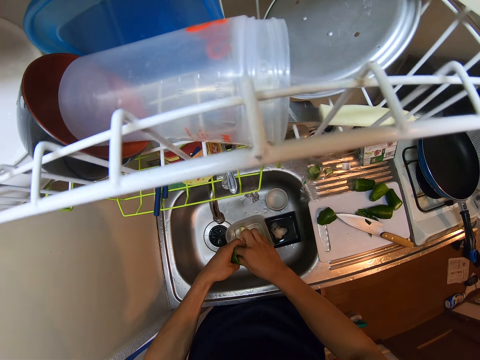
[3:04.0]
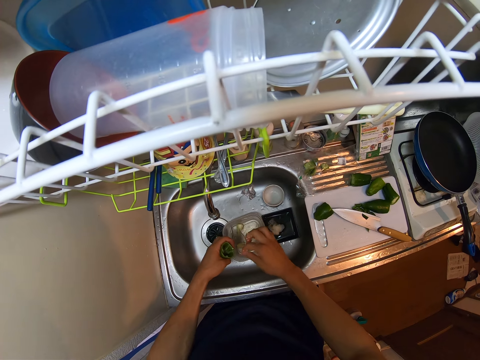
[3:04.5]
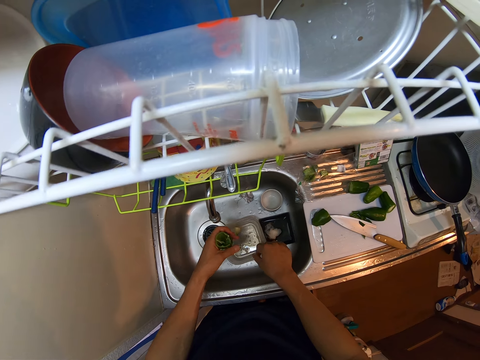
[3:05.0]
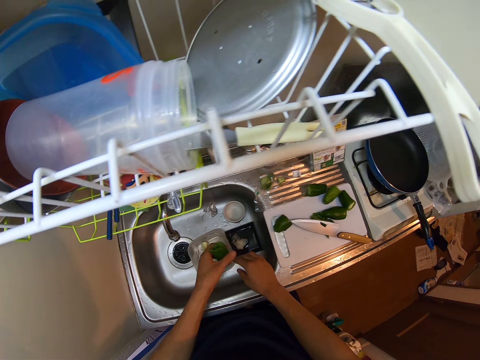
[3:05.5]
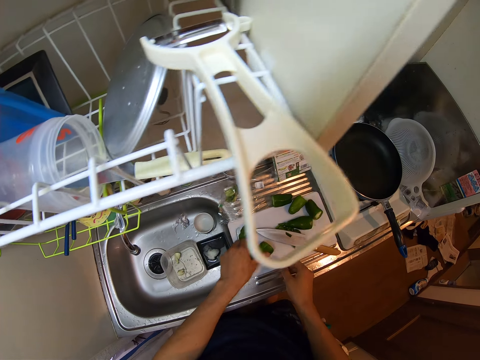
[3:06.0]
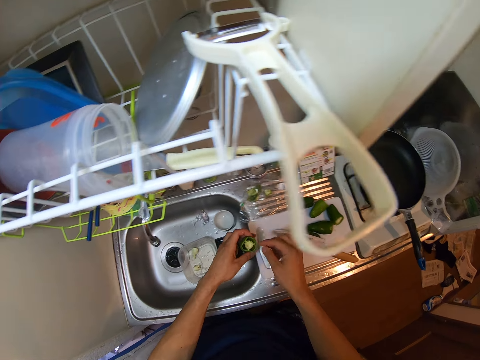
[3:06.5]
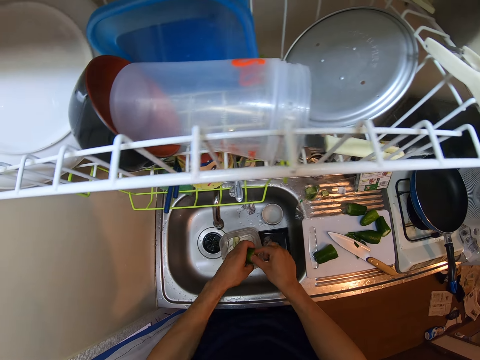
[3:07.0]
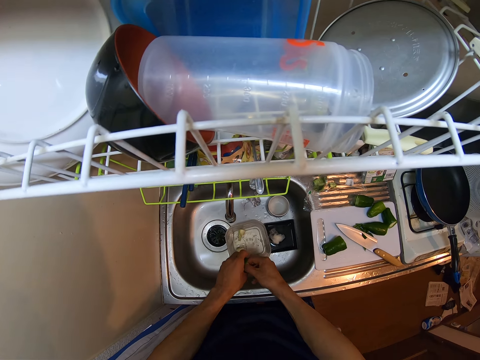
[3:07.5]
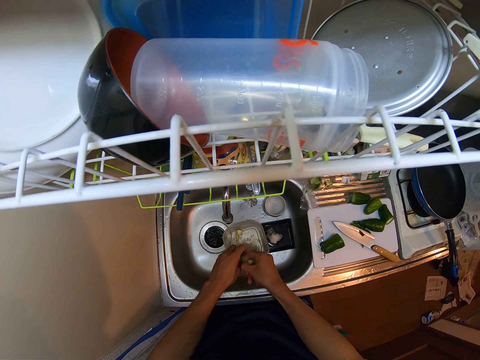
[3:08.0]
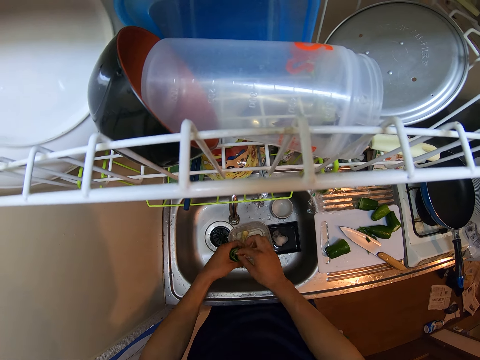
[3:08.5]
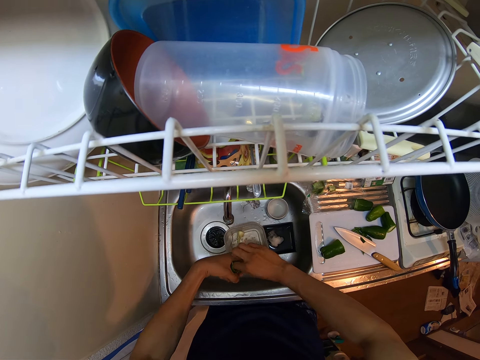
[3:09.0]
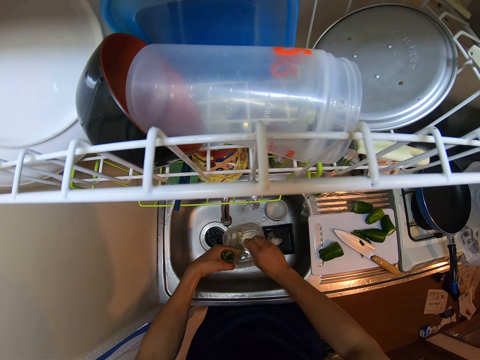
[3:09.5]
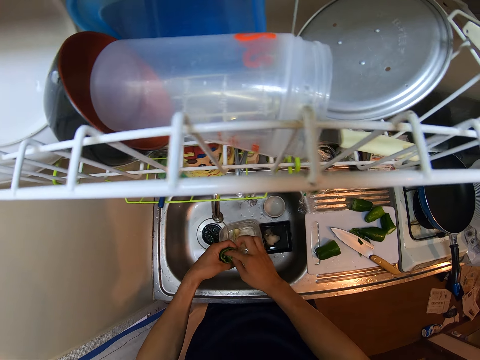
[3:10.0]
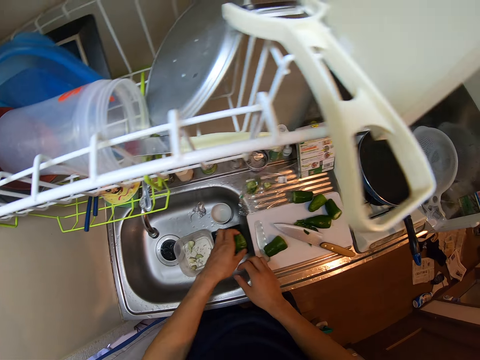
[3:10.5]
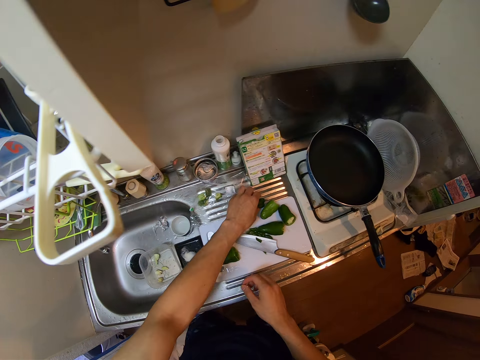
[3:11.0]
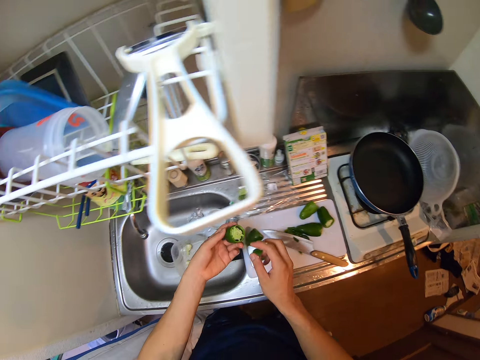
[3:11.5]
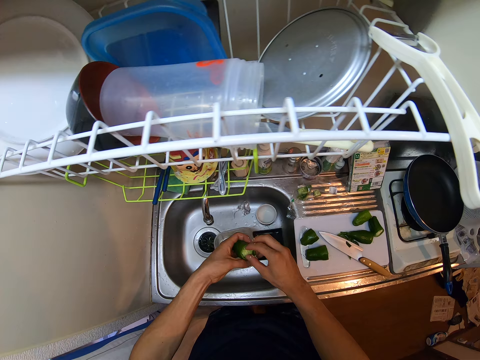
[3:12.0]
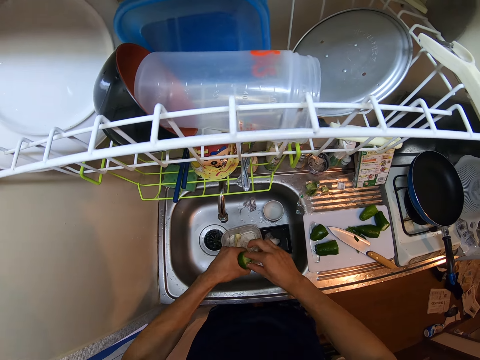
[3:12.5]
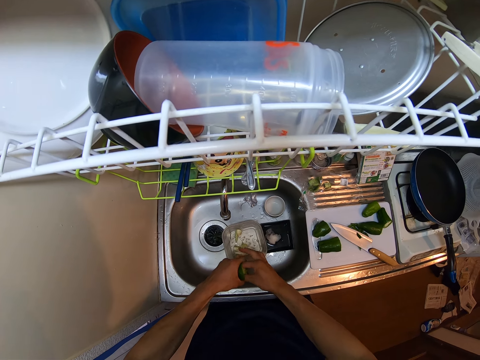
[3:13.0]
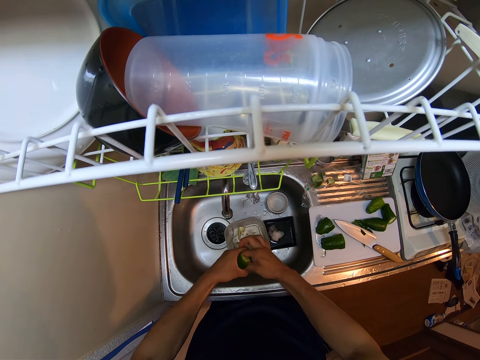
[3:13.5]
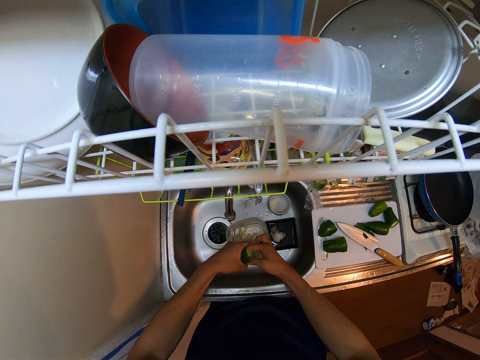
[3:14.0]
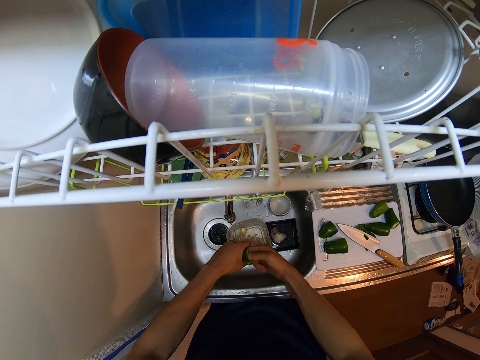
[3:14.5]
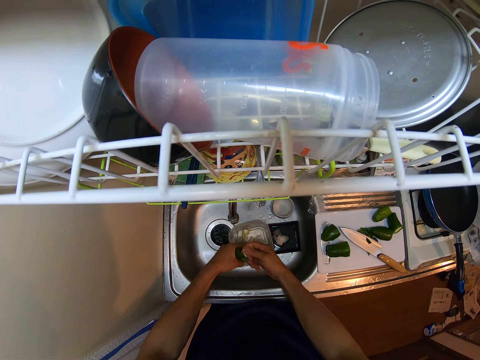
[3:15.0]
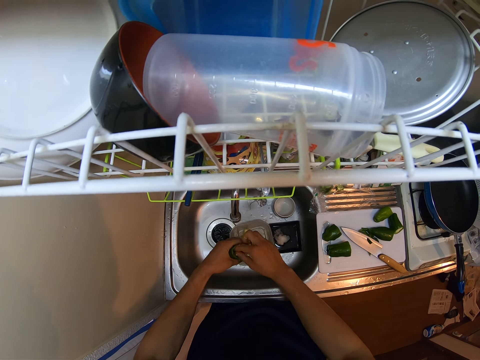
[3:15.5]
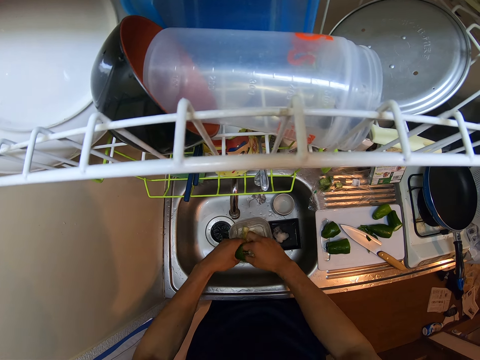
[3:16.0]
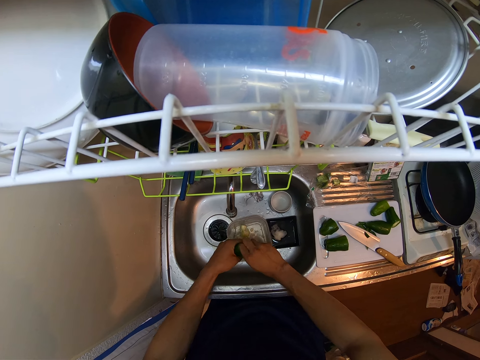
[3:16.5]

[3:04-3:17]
The camera wearer drops the green pepper on the cutting board. They pick up another green pepper from the cutting board. They remove the seeds in the green pepper. They drop the green pepper on the cutting board. They pick up another green pepper from the cutting board. They remove the seeds in the green pepper.

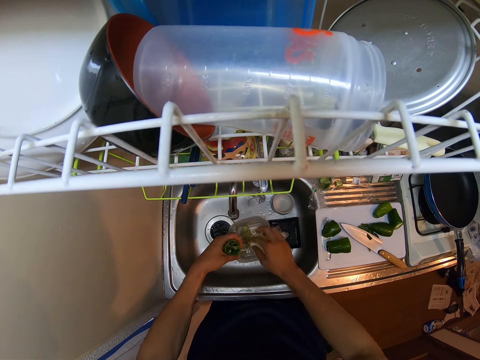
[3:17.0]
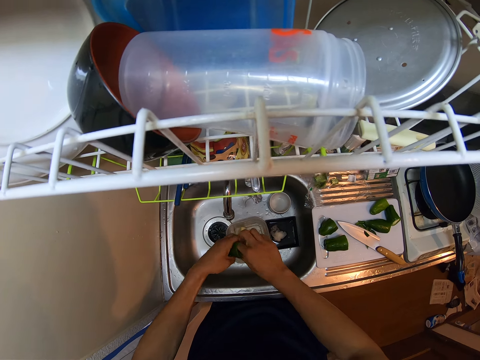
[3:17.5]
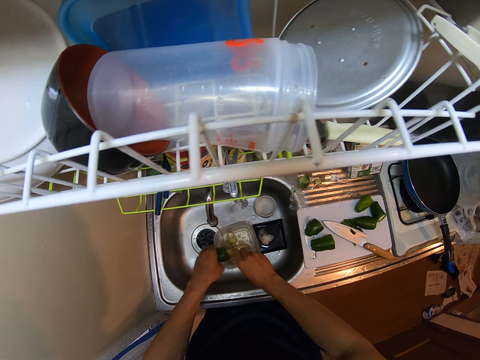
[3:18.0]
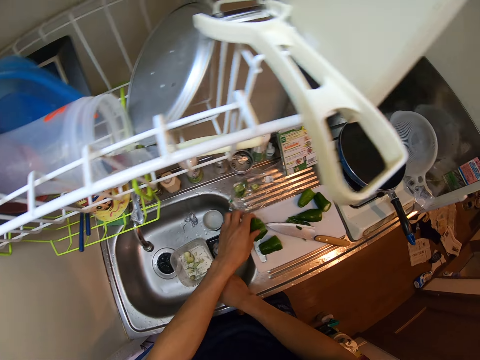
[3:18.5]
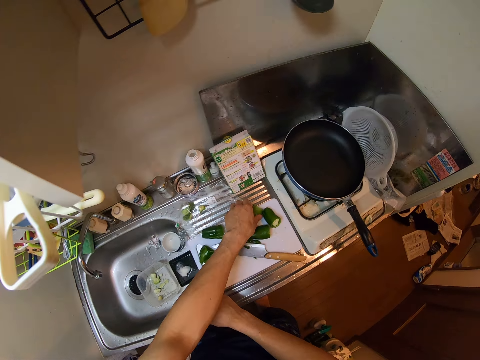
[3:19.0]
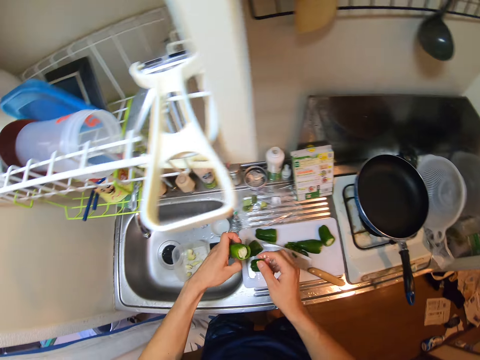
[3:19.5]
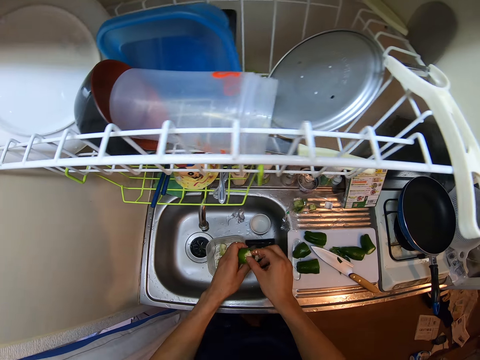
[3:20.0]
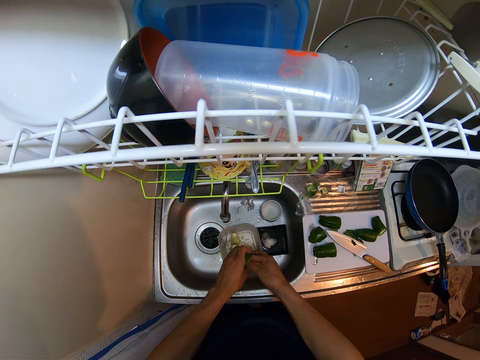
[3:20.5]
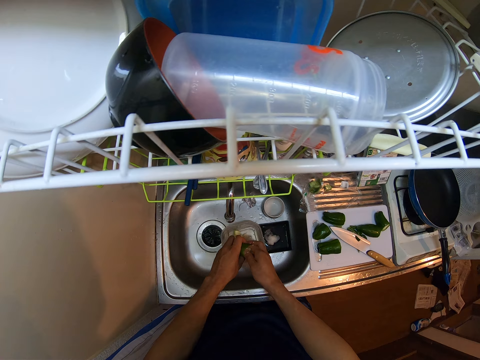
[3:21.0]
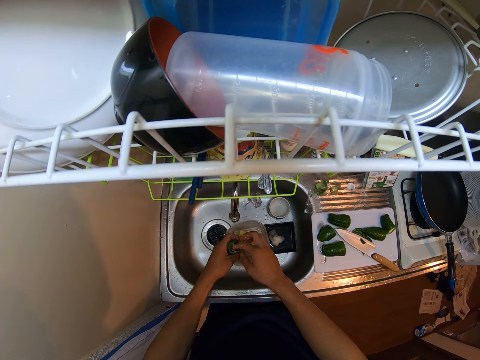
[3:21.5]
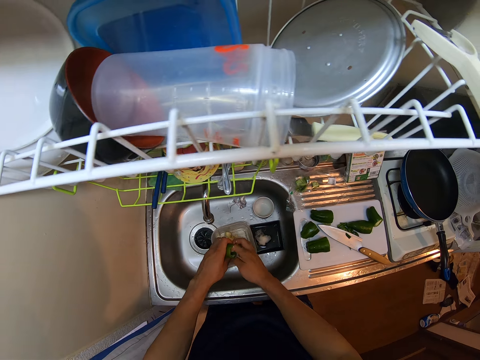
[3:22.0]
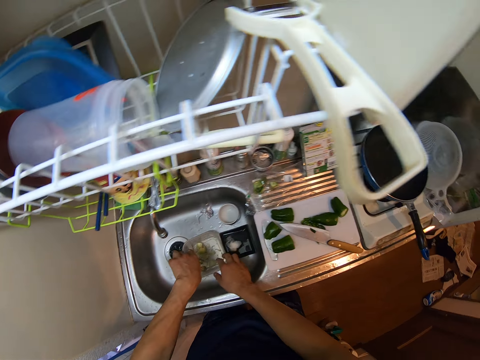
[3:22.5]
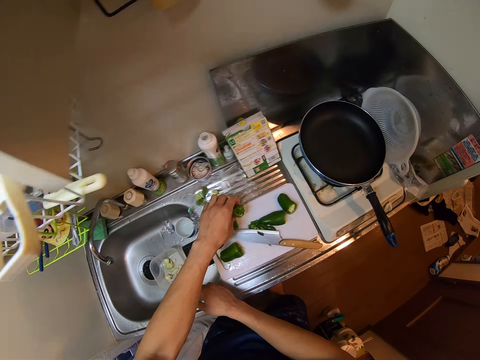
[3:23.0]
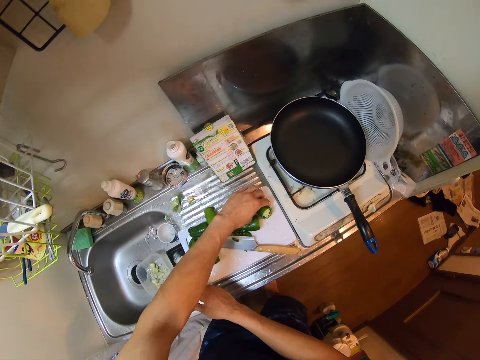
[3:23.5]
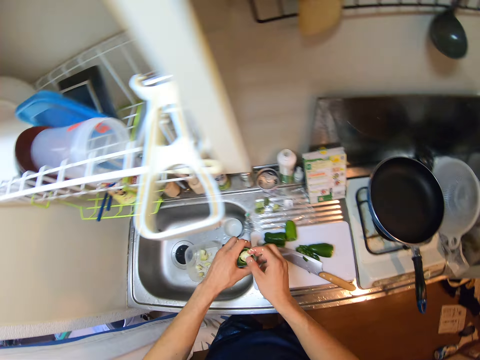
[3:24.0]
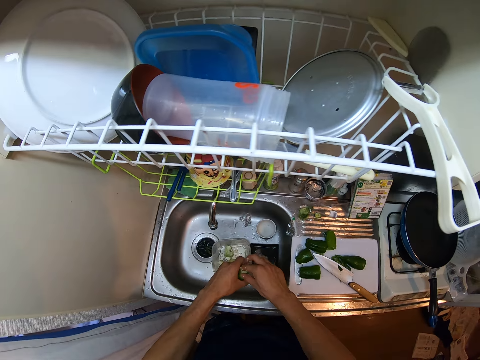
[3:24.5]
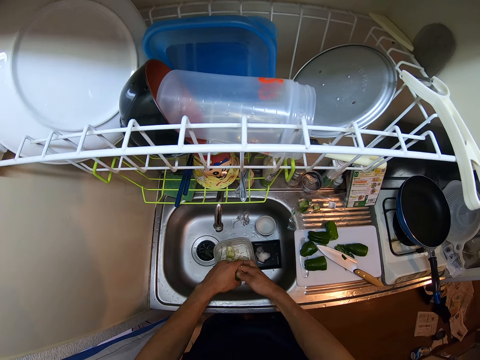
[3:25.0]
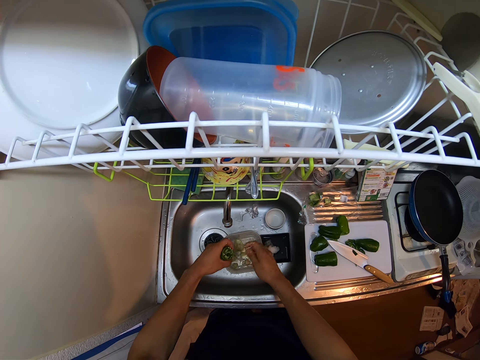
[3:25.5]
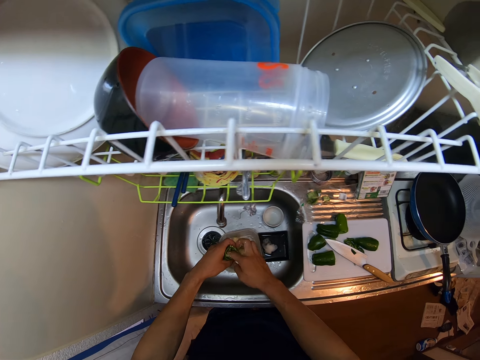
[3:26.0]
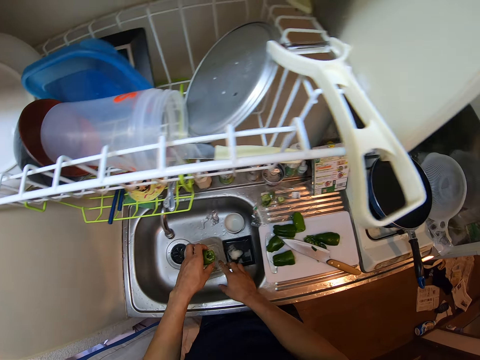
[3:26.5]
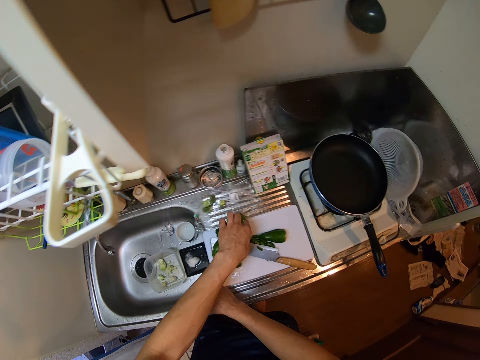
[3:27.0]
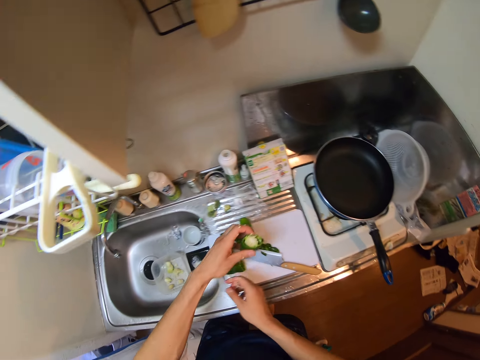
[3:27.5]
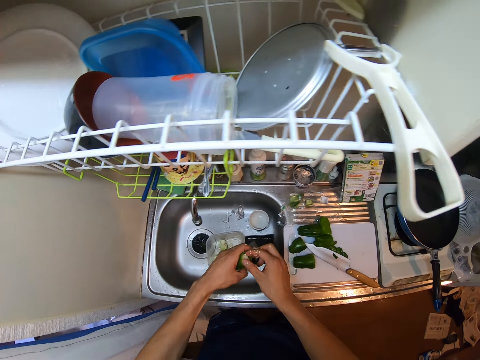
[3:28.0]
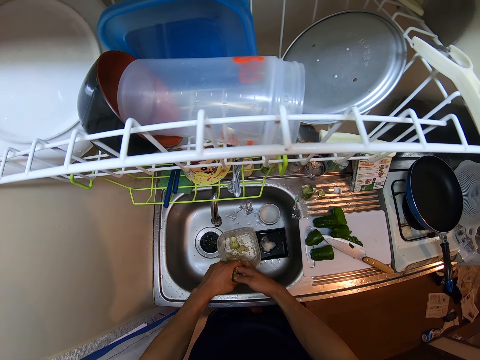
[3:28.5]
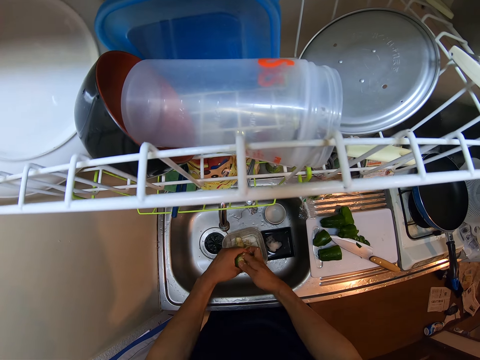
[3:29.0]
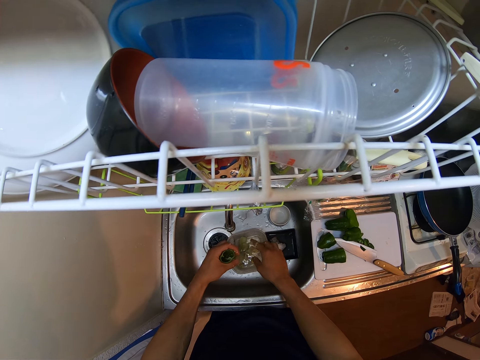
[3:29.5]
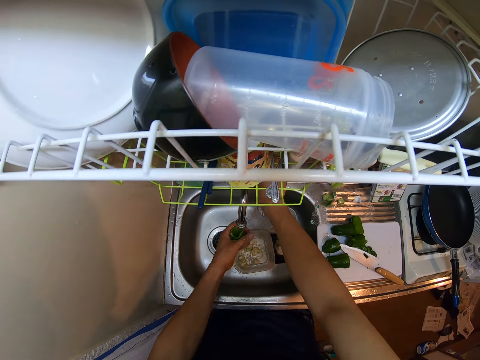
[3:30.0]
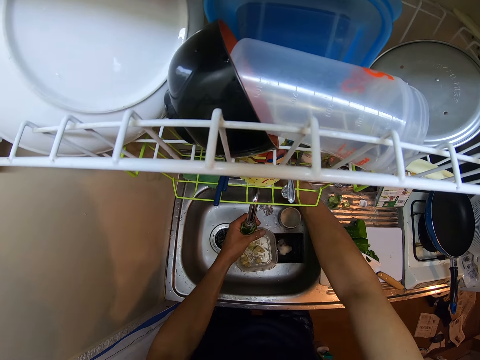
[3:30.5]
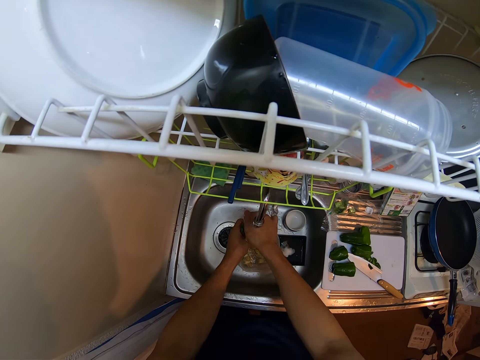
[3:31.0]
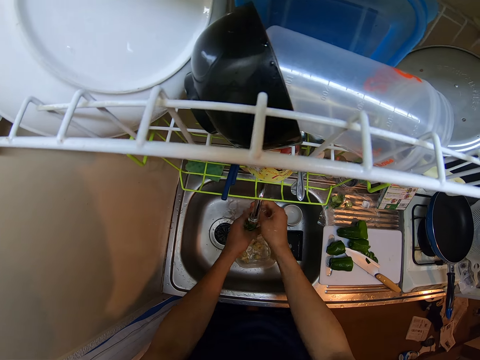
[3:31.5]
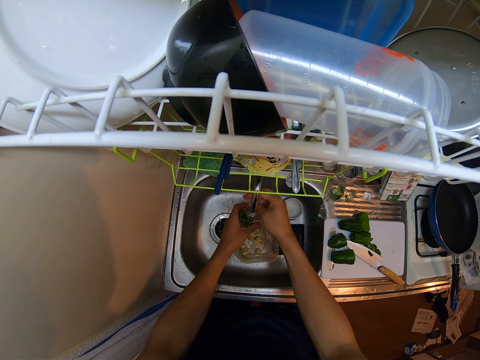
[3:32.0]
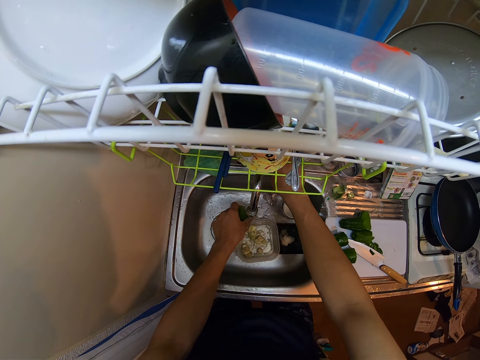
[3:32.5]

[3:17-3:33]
The camera wearer drops the green pepper on the cutting board. They pick up another green pepper from the cutting board. They remove the seeds in the green pepper. They drop the green pepper on the cutting board. They pick up another green pepper from the cutting board. They remove the seeds in the green pepper. They drop the green pepper on the cutting board. They pick up another green pepper from the cutting board. They remove the seeds in the green pepper. They open the tap. They rinse the green pepper with the tap water in the sink.
